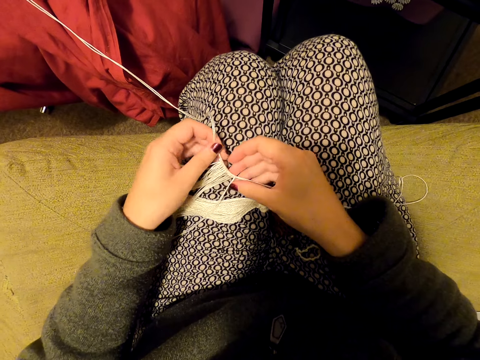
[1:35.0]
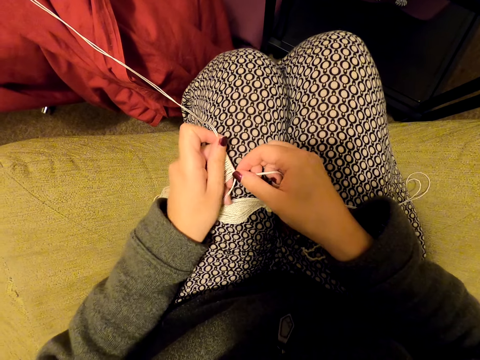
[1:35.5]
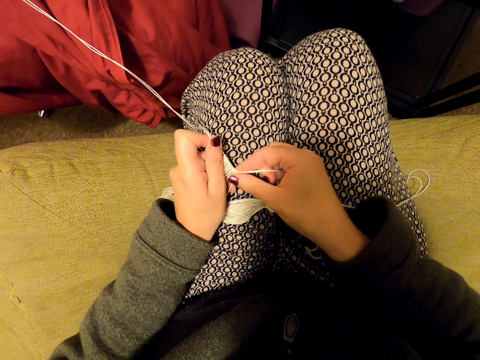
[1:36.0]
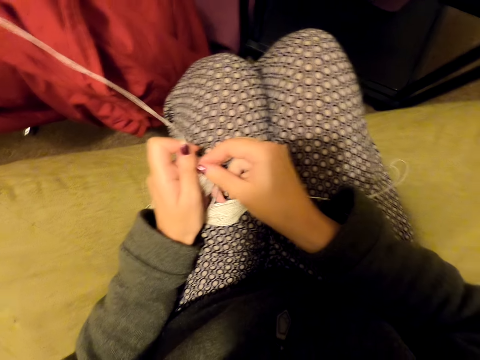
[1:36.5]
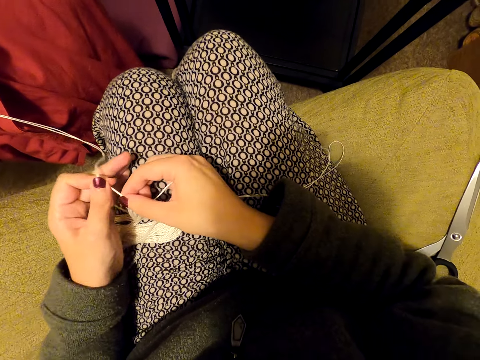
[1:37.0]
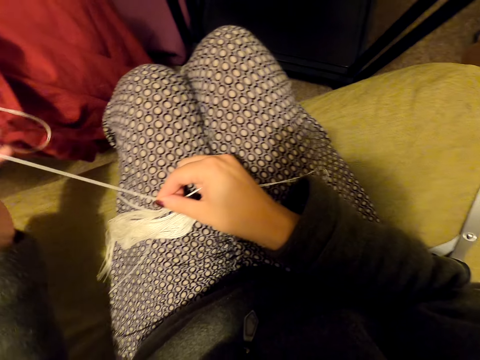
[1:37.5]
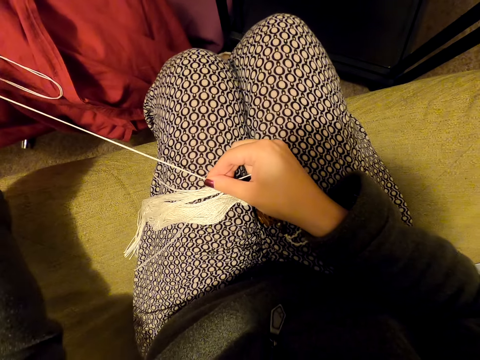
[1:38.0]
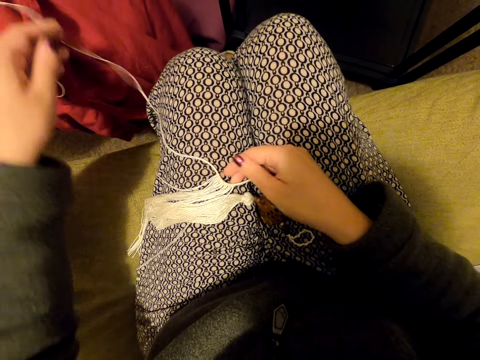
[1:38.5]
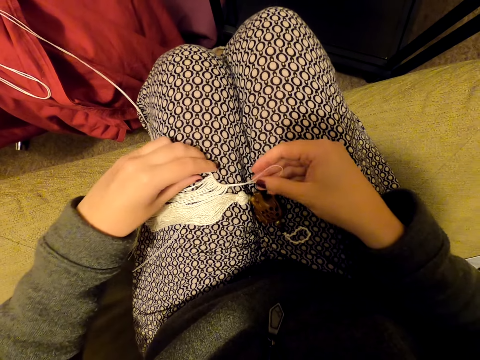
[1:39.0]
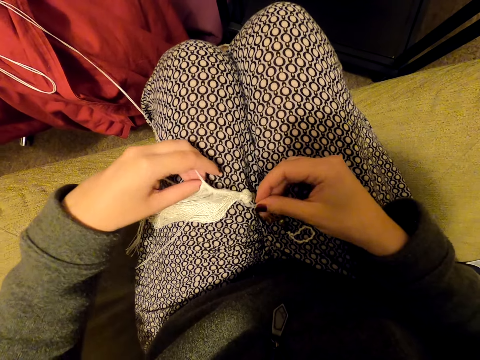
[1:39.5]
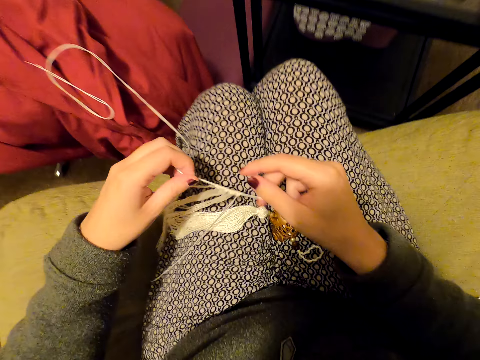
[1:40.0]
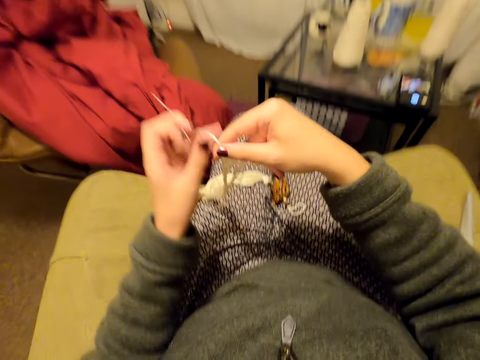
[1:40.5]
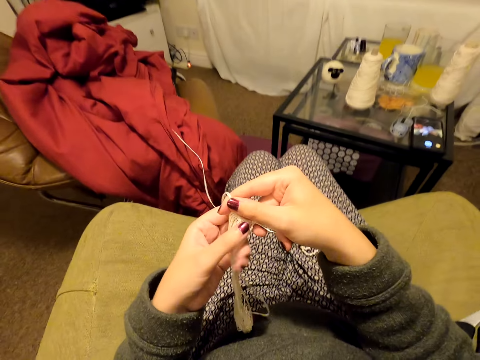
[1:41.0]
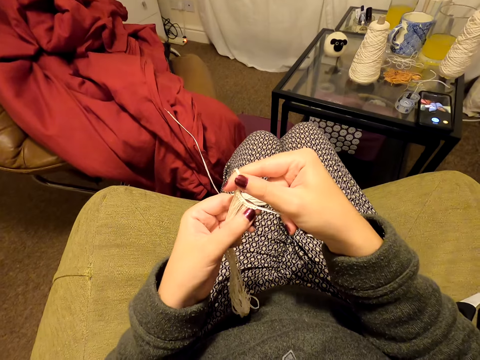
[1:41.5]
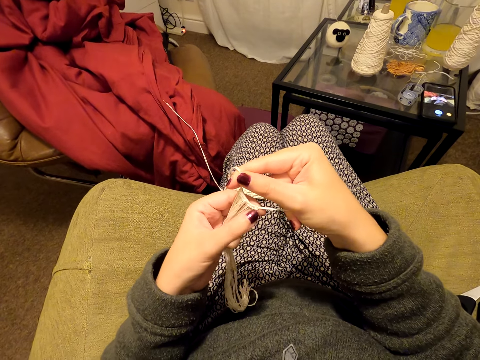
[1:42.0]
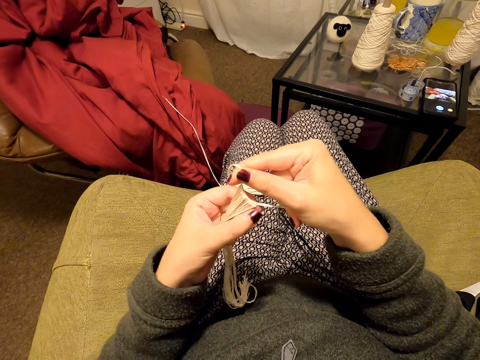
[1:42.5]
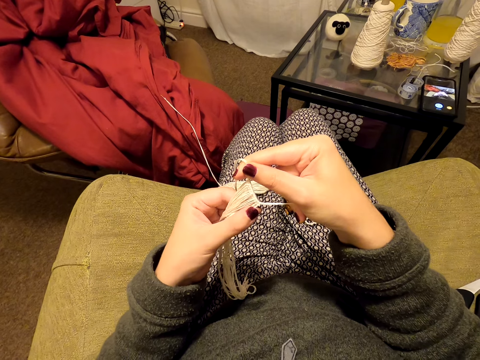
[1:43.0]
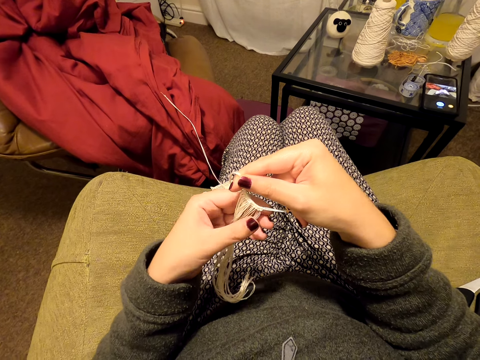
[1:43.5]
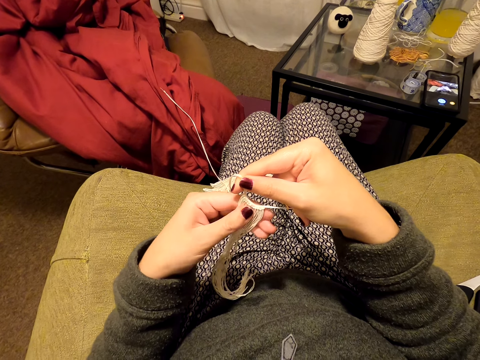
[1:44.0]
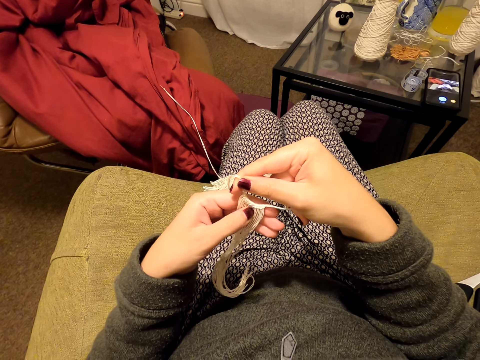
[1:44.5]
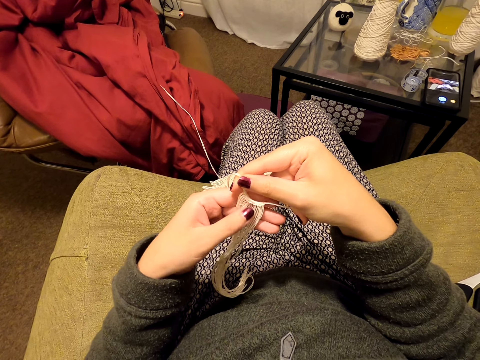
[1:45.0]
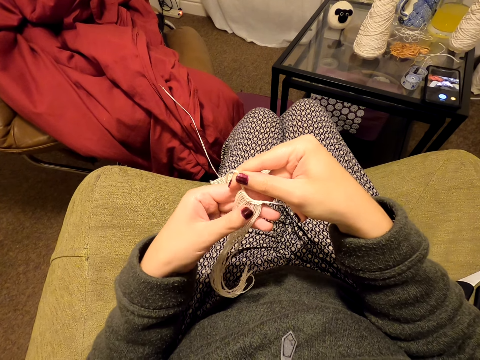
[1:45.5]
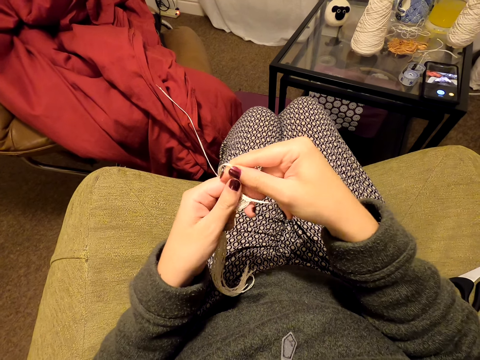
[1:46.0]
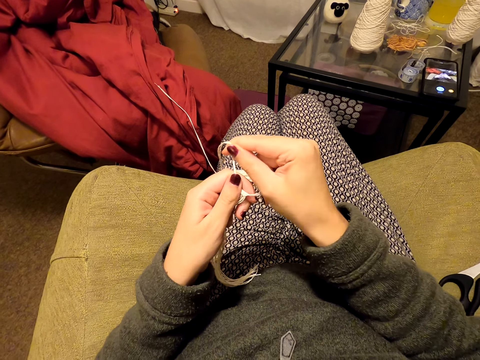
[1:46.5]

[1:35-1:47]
The camera wearer aligns the knots. She stretches something. She pulls the knots. She lifts the threads off her leg. She aligns the threads. She stretches something. She adjusts something.

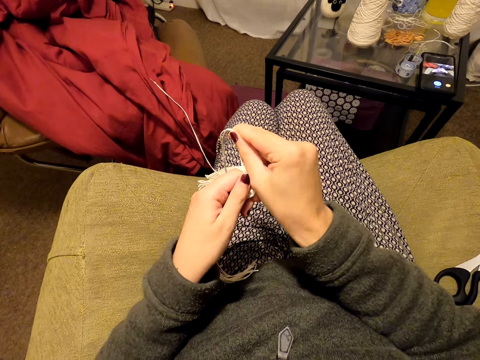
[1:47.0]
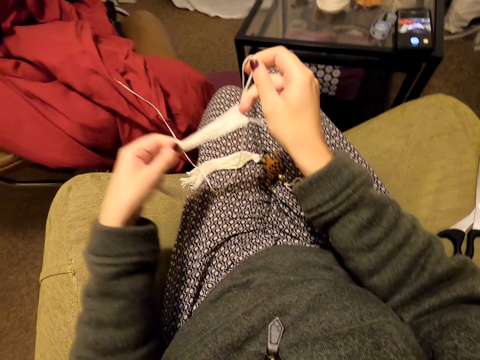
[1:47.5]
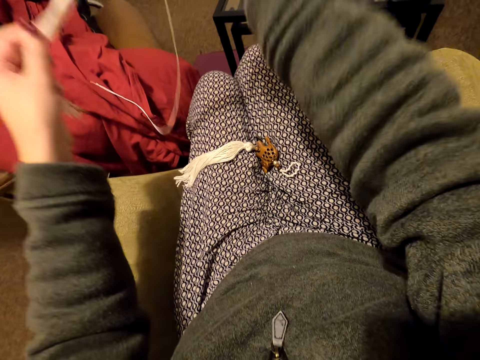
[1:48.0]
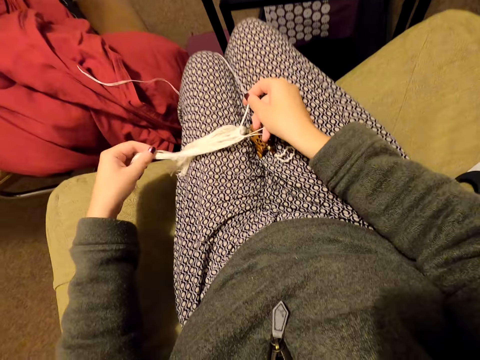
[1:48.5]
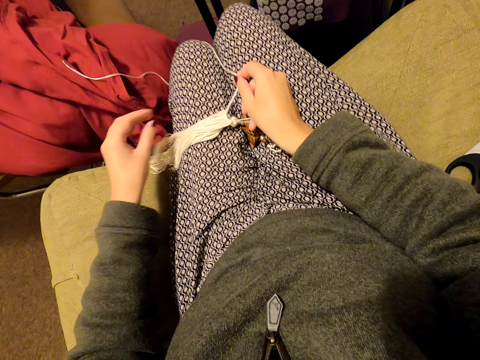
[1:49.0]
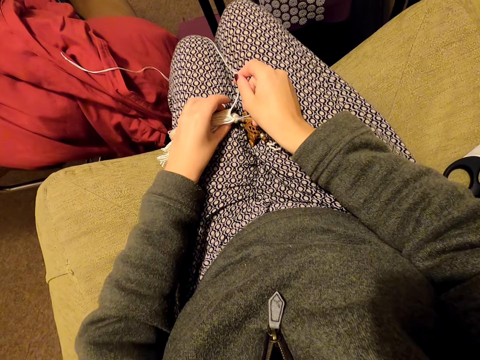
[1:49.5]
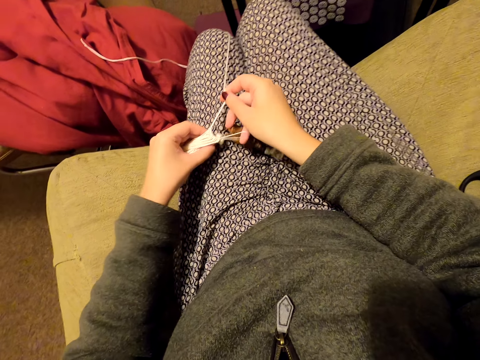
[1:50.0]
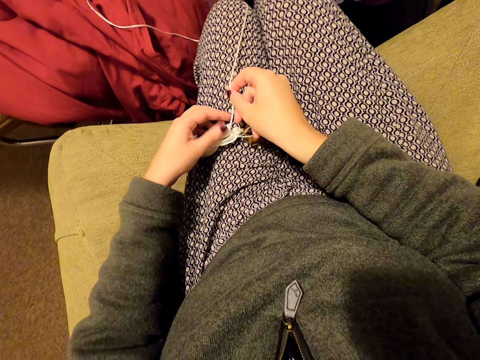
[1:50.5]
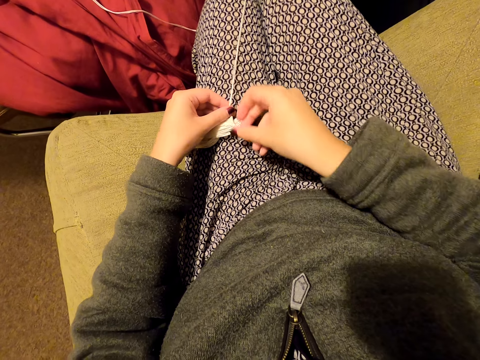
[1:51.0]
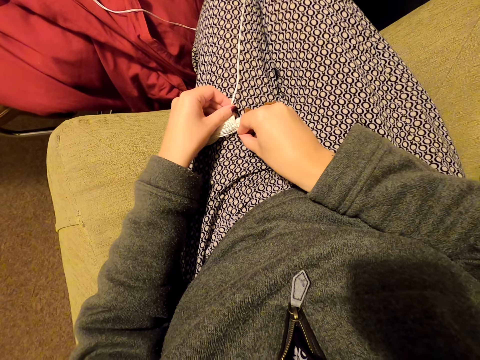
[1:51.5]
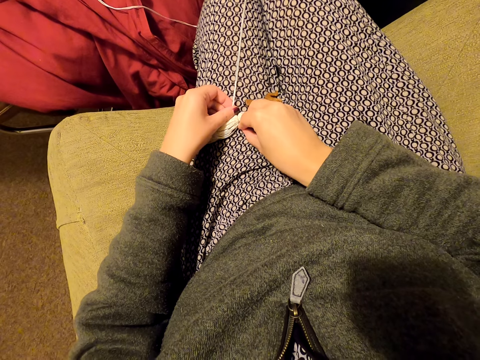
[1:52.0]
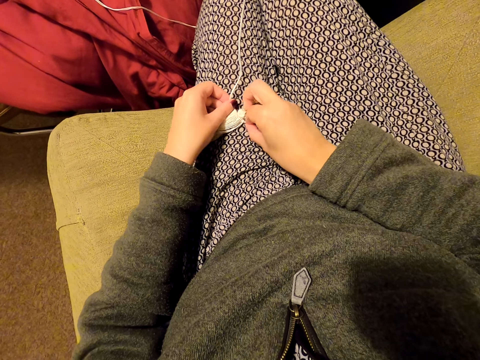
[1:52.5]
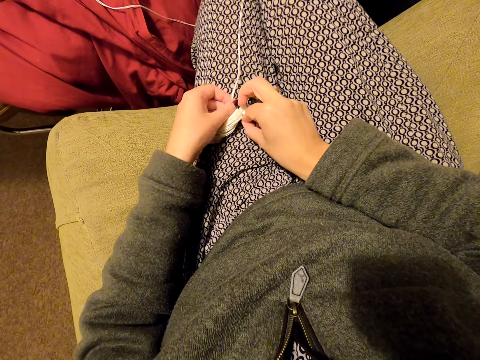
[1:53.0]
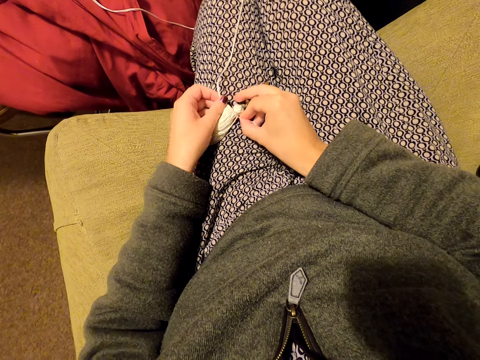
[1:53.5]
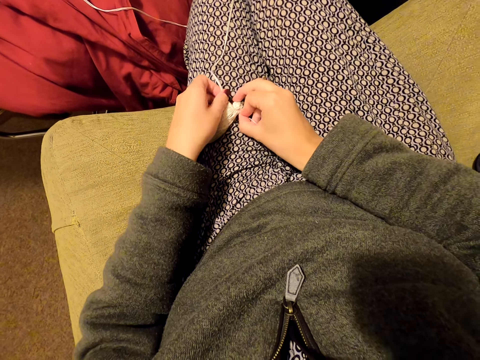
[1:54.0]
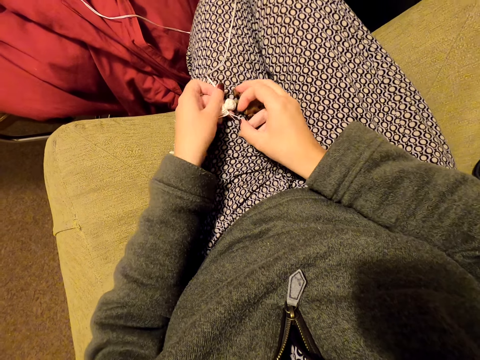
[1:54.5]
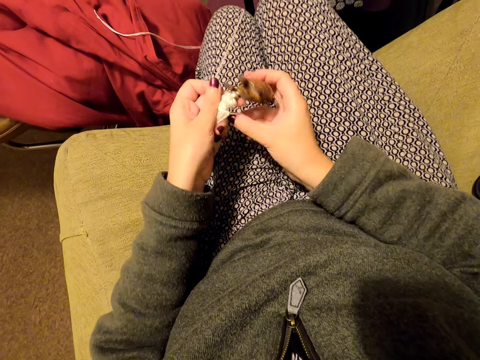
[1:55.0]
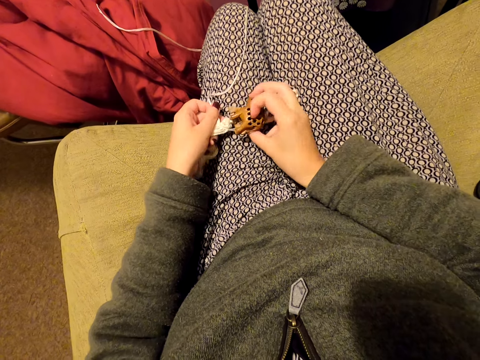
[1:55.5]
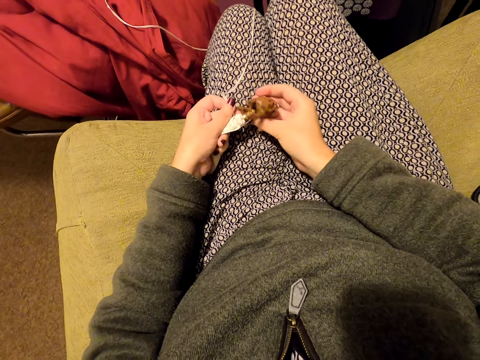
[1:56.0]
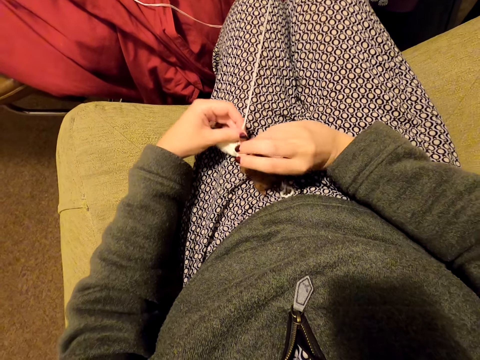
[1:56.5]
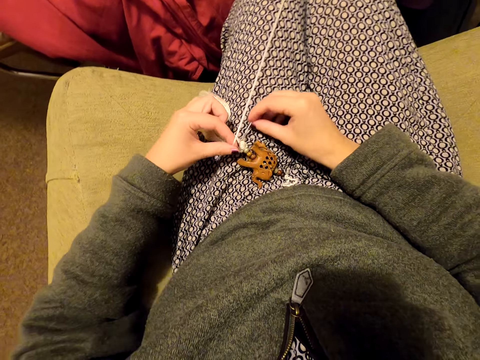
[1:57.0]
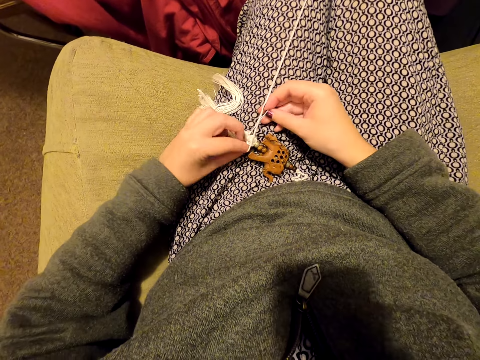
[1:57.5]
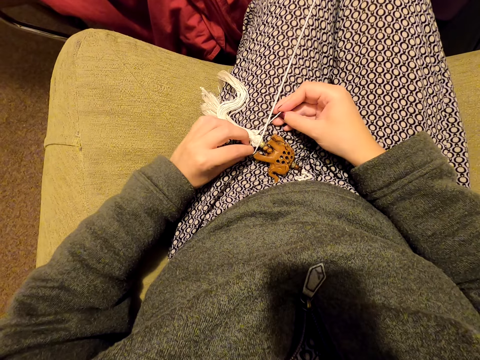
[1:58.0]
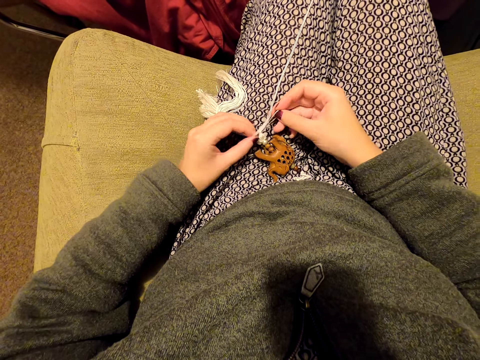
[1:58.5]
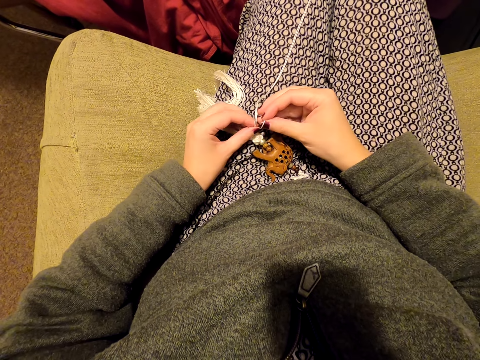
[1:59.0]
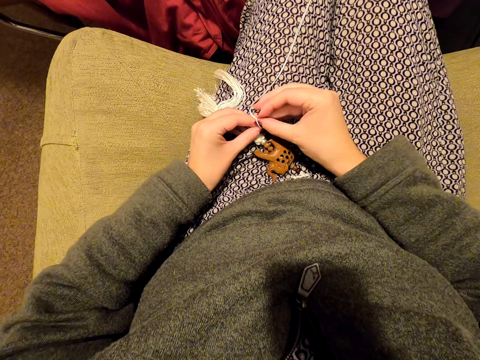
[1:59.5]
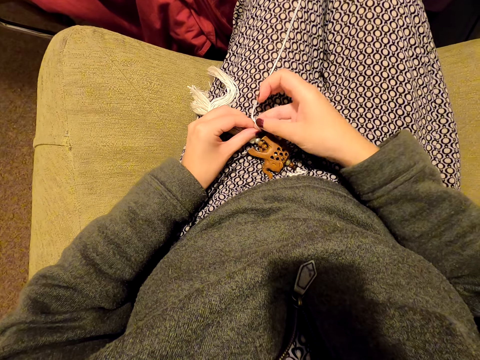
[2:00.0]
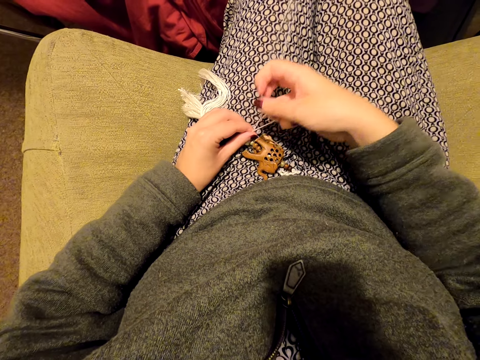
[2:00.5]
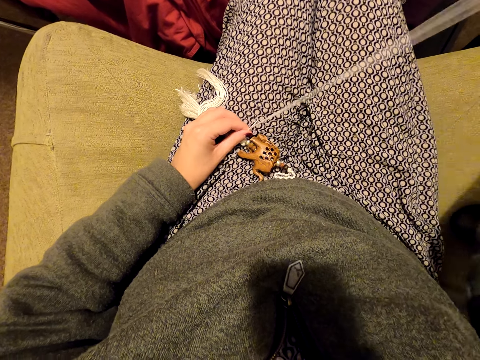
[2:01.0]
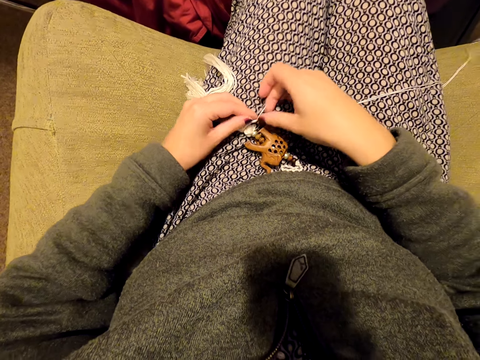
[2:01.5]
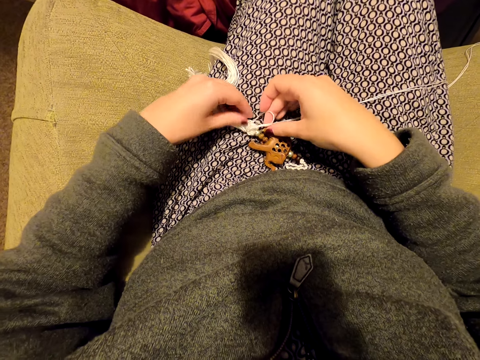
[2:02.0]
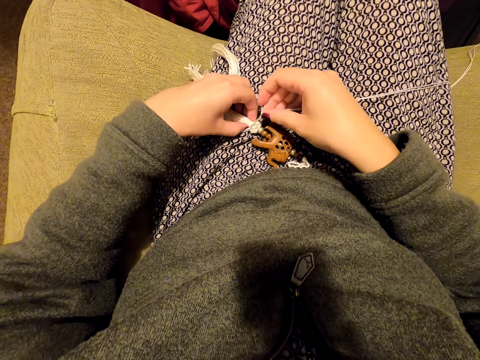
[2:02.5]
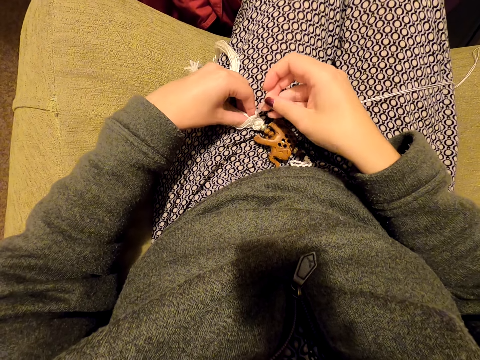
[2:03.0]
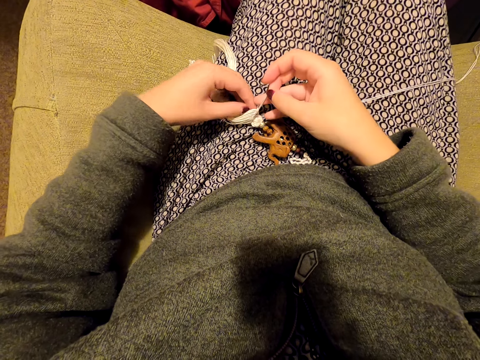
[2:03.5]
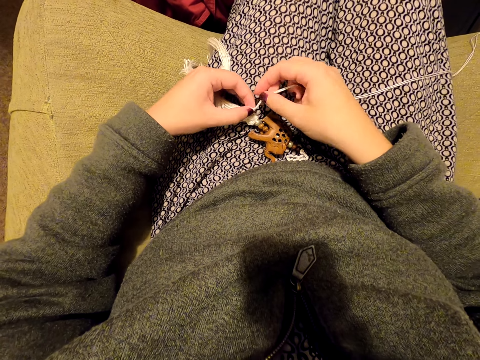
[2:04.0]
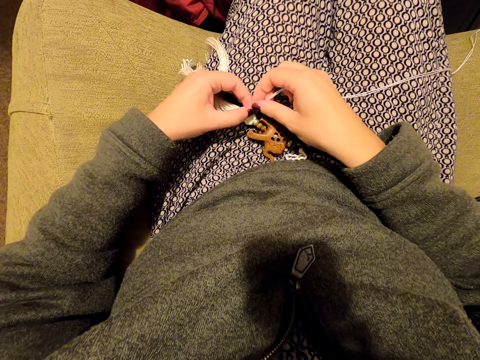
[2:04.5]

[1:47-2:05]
The camera wearer pulls the knots. She lifts the threads and puts the threads on her leg. She aligns the threads. She picks up the threads. She puts the threads on her leg. She holds the threads. She stretches something. She knits the tassel decoration with a thread. She ties something. She pulls the thread. She puts the threads on her leg. She tightens the knot.
